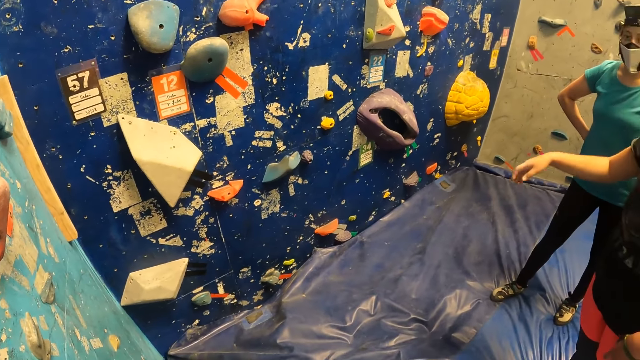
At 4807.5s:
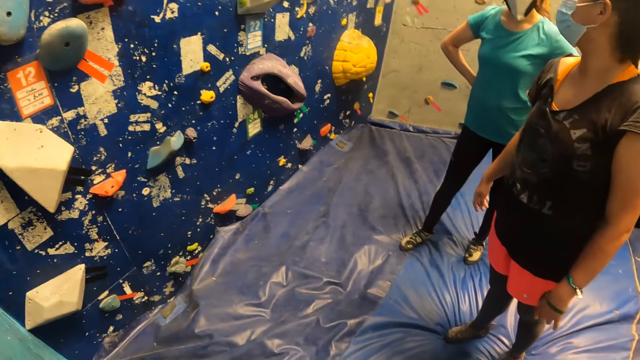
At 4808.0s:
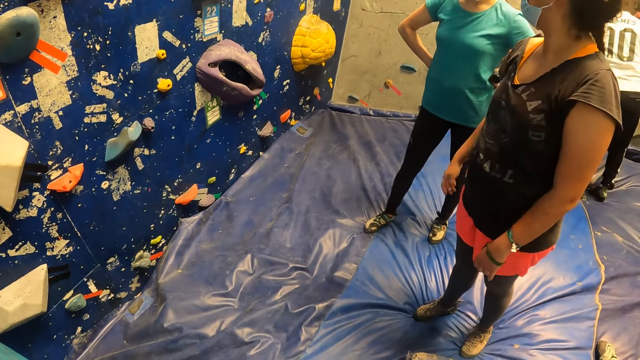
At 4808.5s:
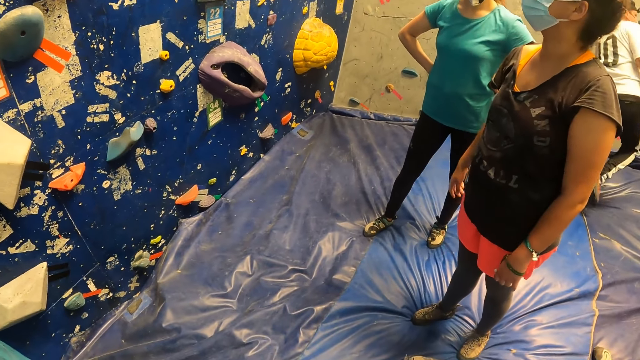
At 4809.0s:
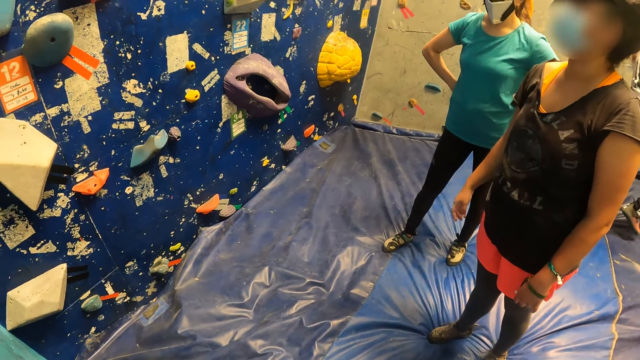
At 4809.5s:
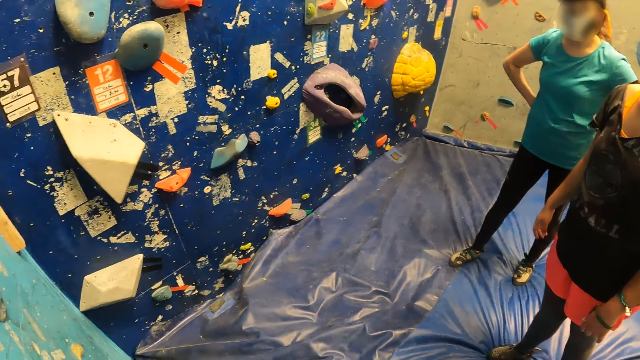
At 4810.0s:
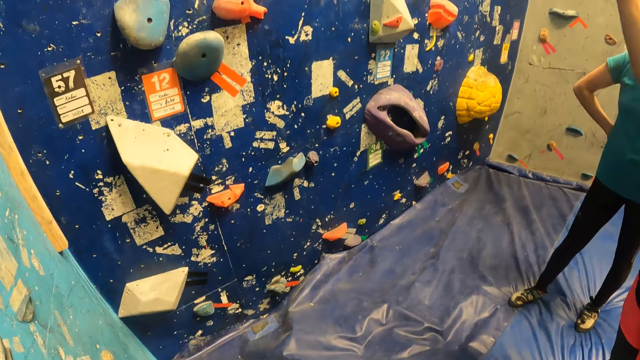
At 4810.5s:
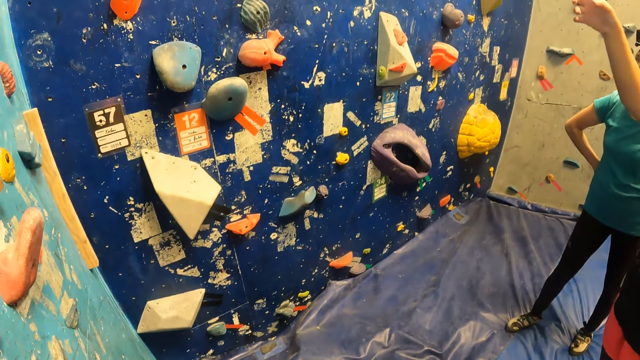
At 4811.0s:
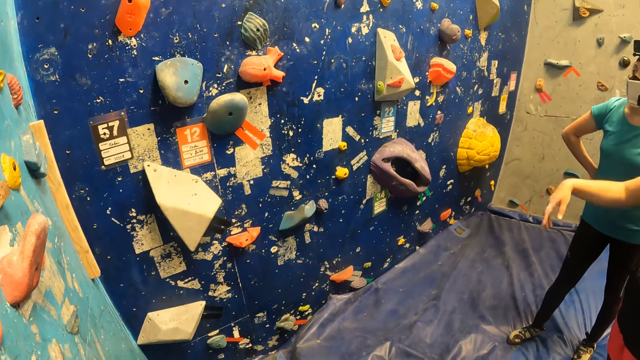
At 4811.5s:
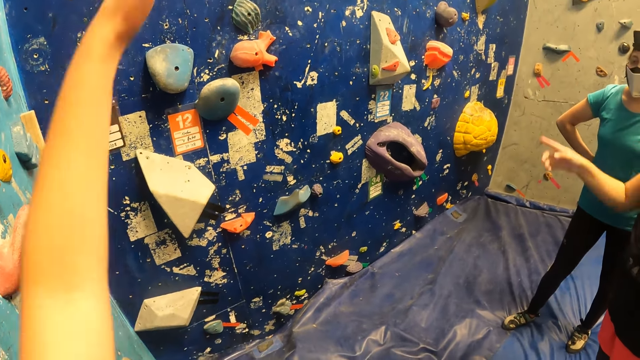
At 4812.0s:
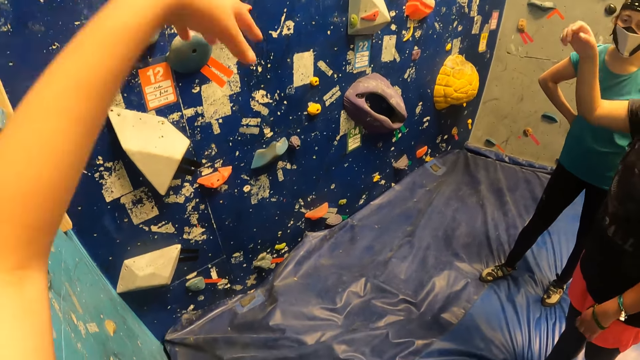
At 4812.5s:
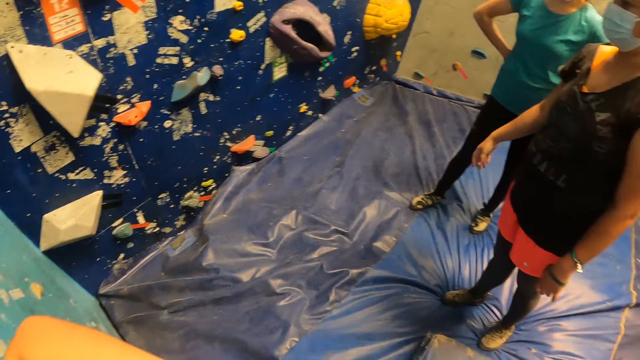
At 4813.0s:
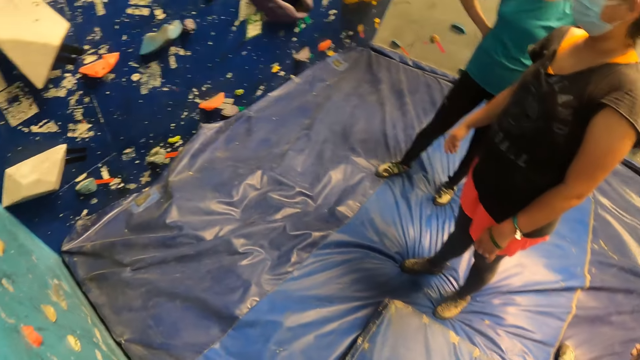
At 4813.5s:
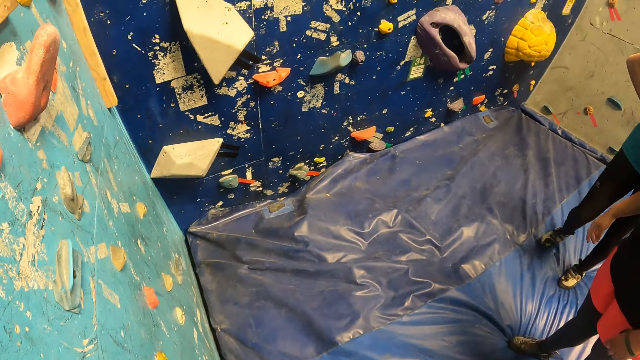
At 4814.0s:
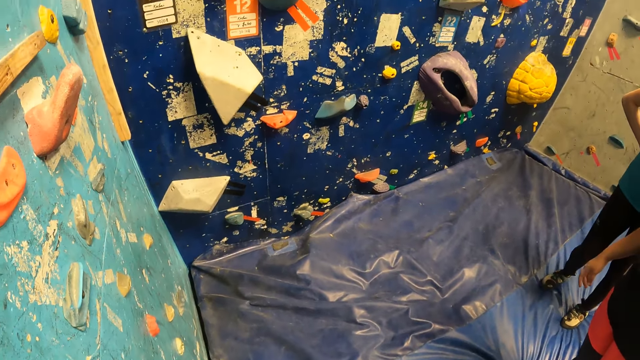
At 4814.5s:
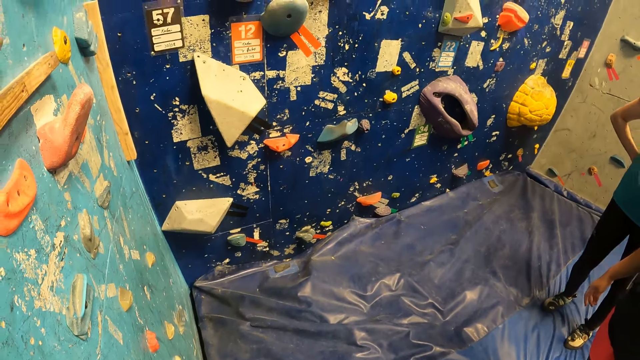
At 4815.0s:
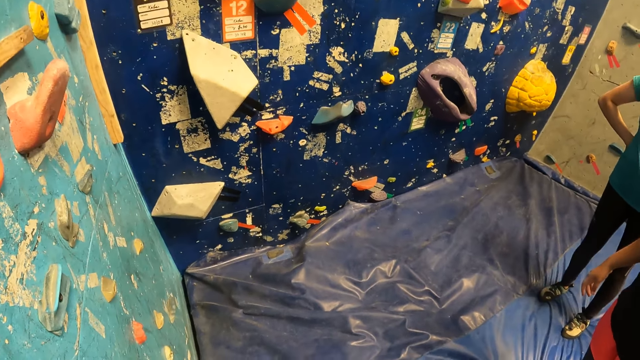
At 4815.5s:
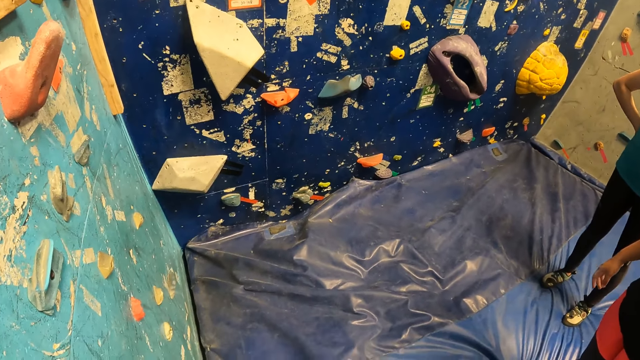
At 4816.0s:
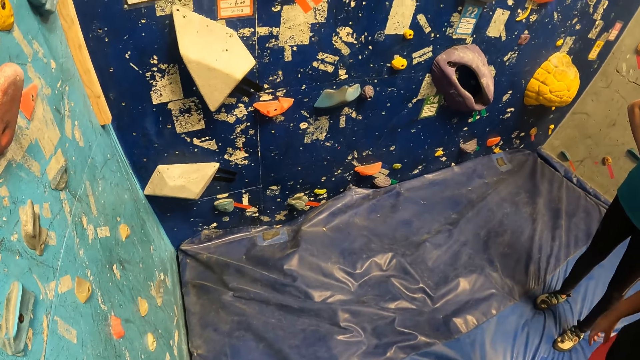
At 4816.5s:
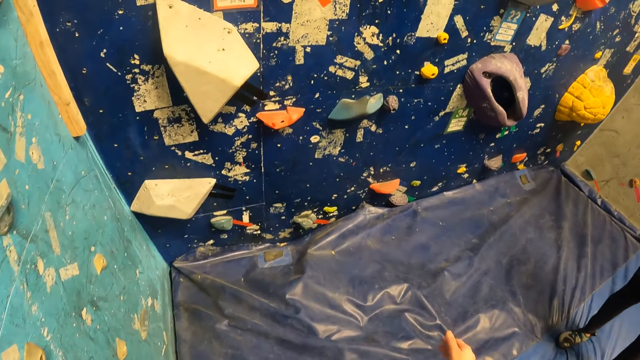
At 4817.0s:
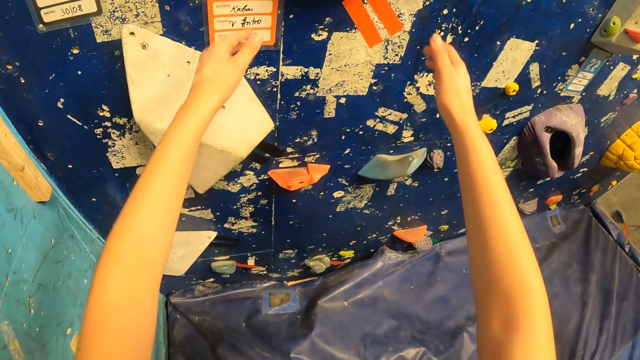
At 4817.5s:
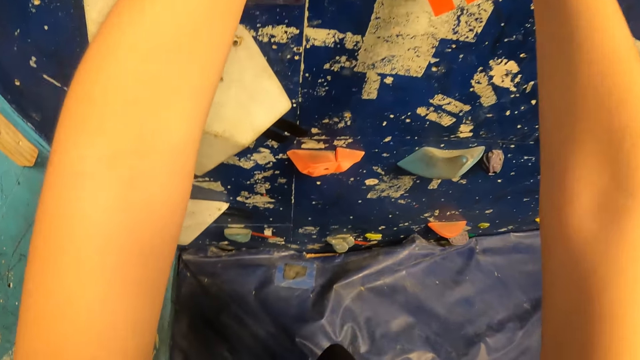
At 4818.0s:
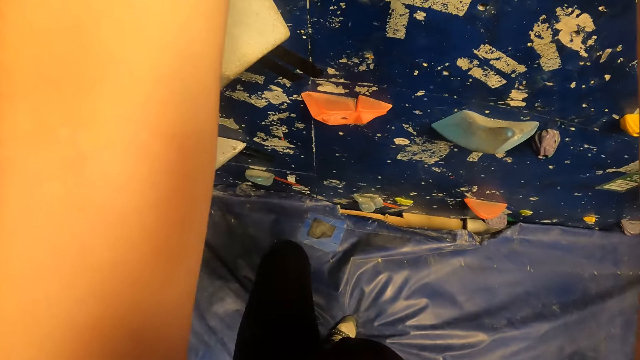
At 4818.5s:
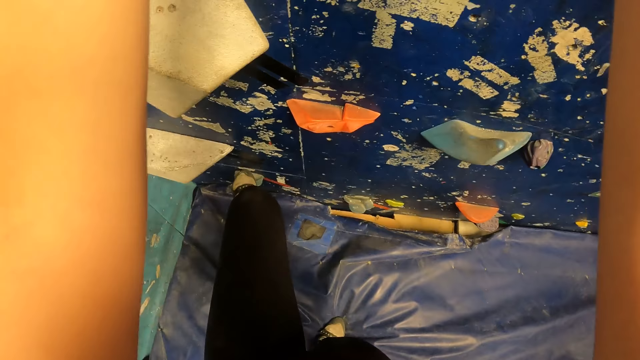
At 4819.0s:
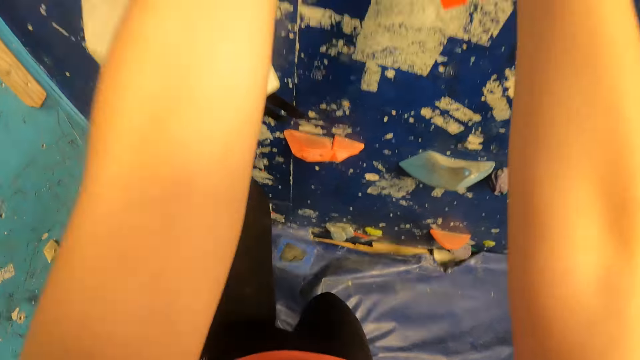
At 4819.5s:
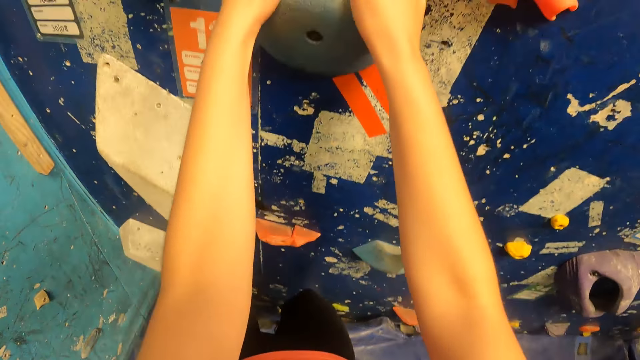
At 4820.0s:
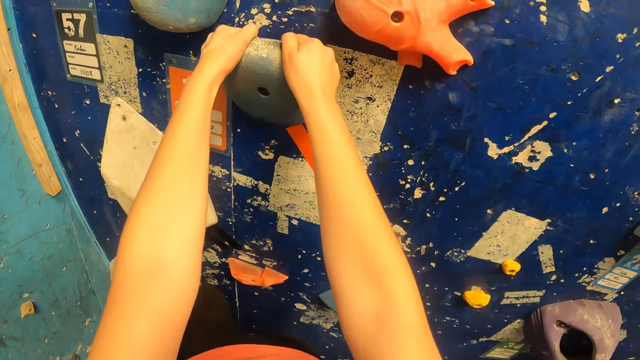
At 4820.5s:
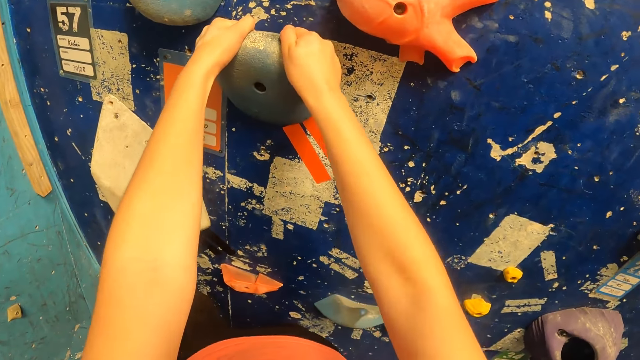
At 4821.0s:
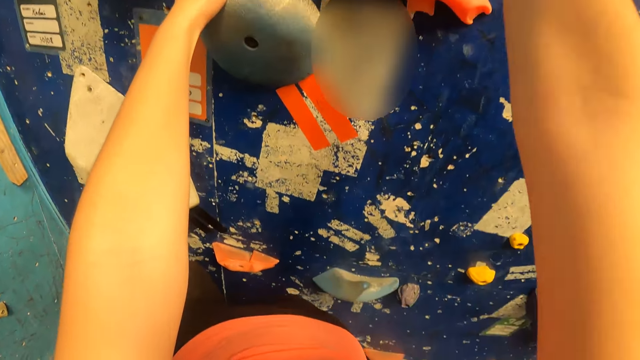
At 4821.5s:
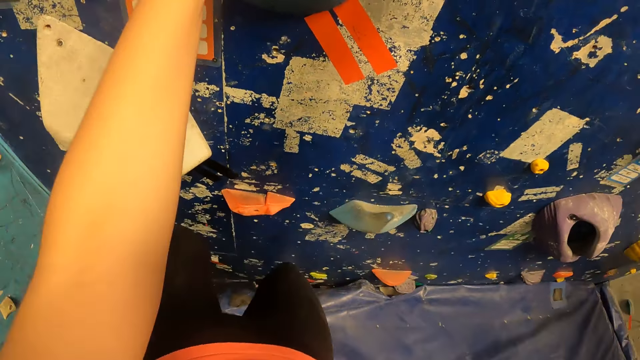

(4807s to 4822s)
The camera wearer looks around the climbing wall game. He lifts his hand. He looks around the climbing wall game and walks towards the climbing wall game. He climbs on the wall with both hands.

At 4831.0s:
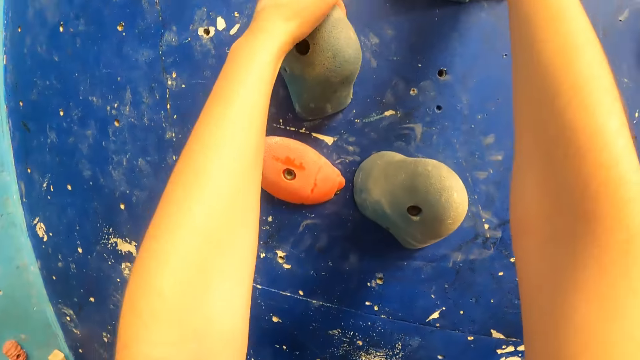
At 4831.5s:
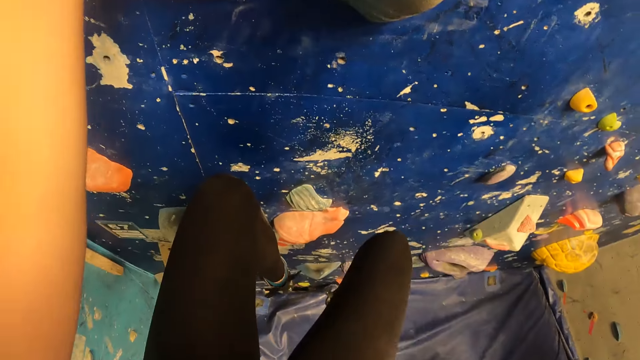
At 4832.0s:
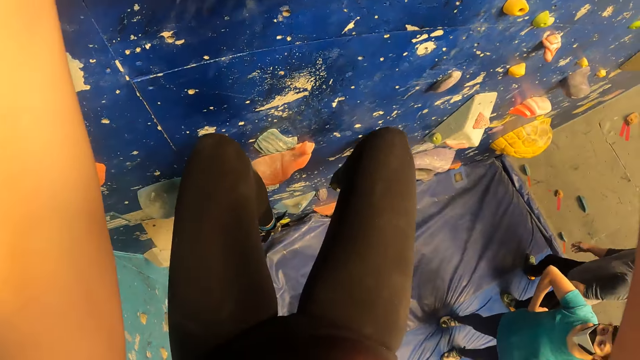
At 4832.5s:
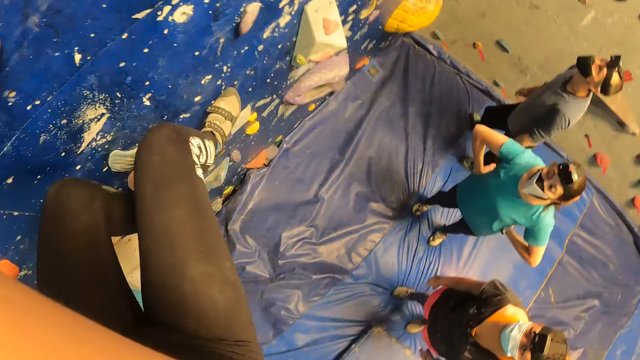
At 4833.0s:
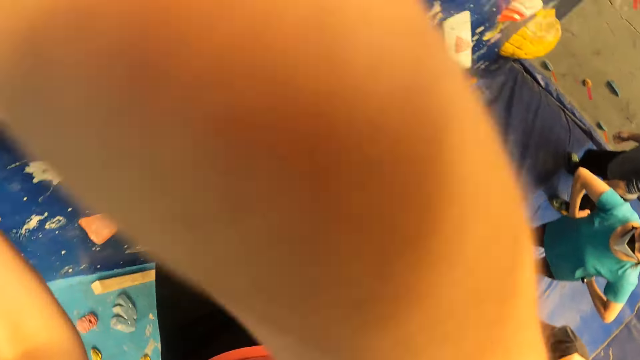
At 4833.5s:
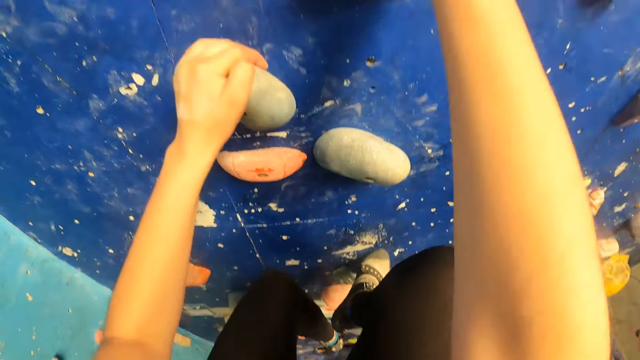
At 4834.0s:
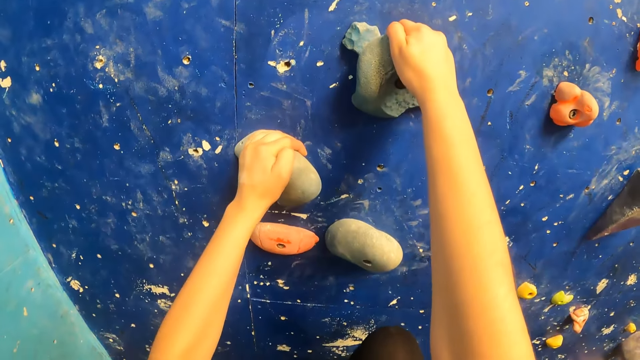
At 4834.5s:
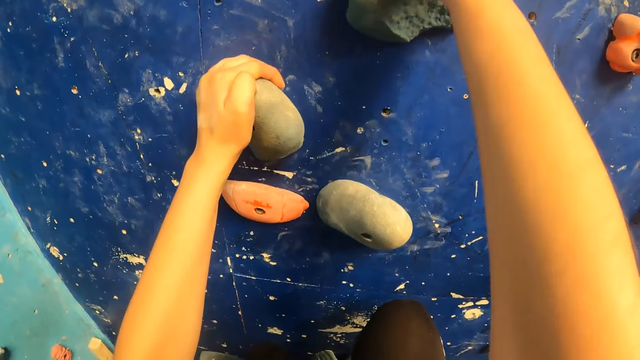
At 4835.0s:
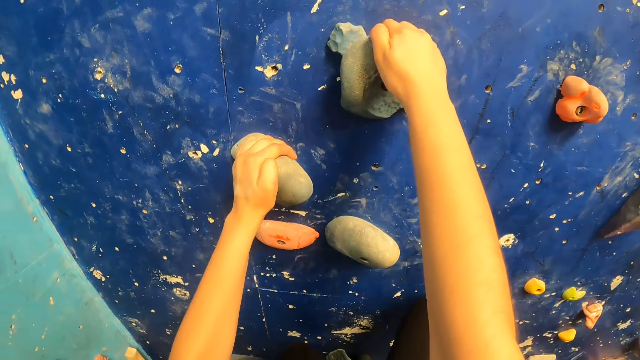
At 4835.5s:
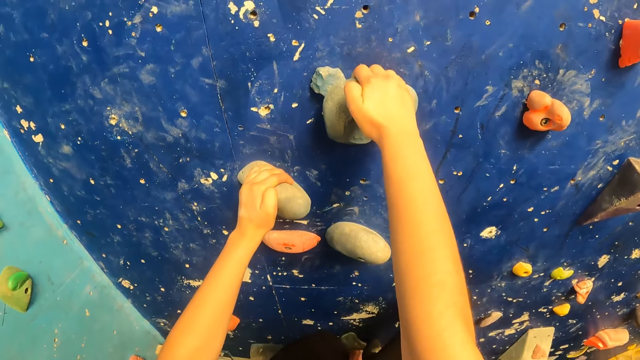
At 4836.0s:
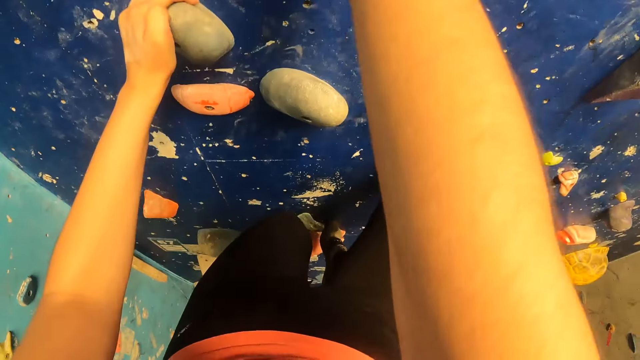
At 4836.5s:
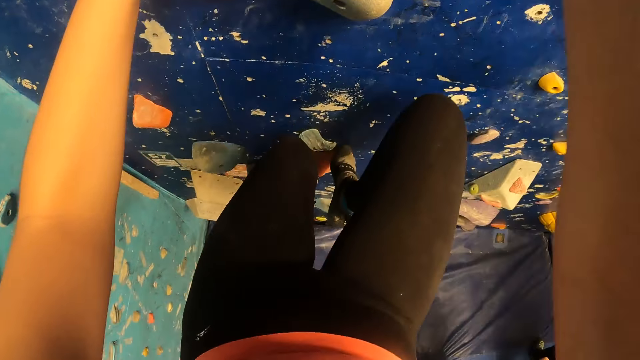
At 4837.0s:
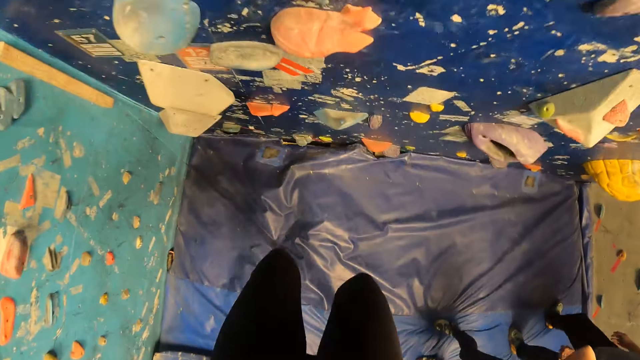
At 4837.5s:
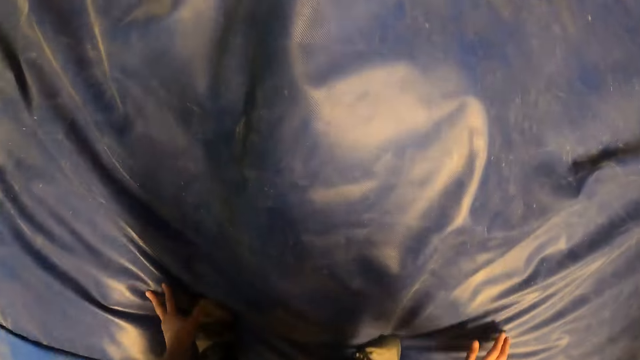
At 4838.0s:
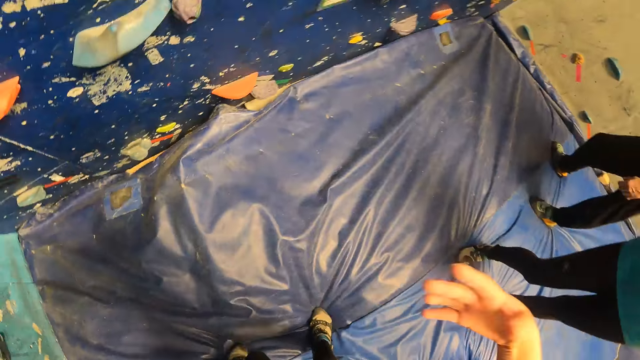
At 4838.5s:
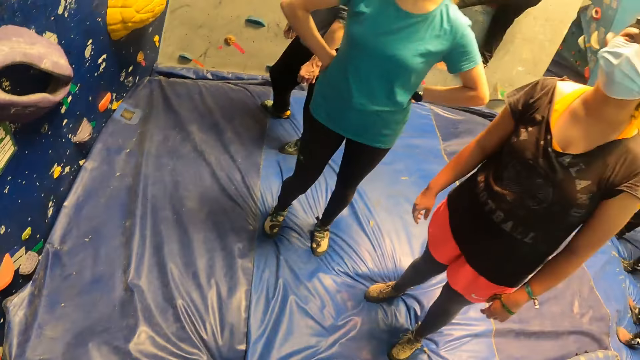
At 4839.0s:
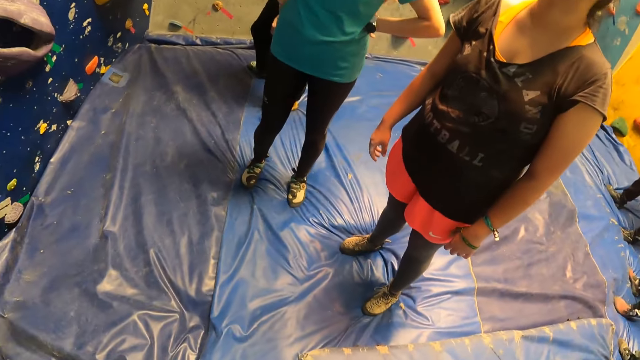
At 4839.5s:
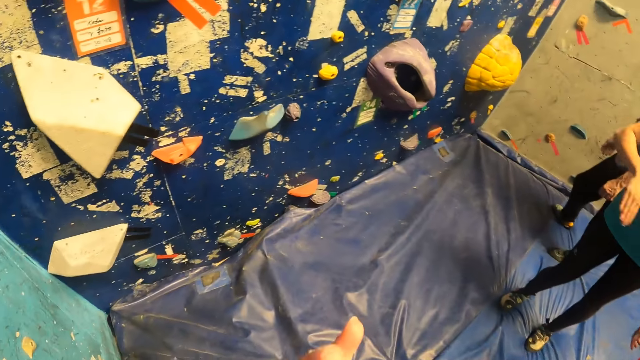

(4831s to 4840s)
The camera wearer jumps down on the climbing wall mat. They interact with the group of people.
